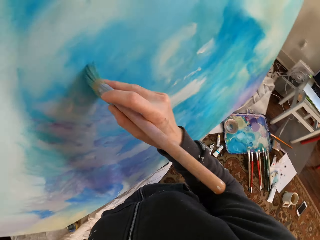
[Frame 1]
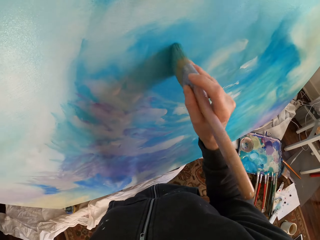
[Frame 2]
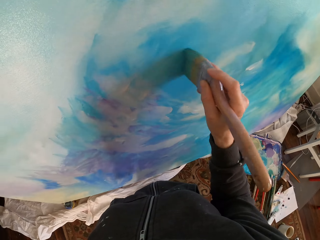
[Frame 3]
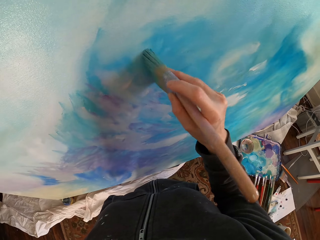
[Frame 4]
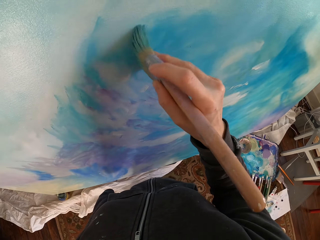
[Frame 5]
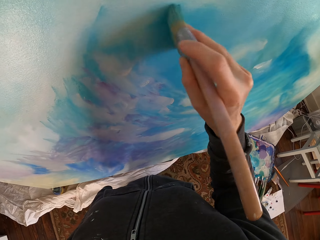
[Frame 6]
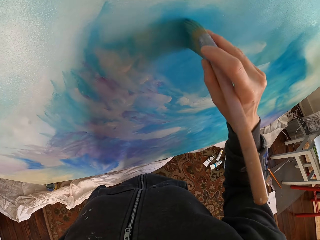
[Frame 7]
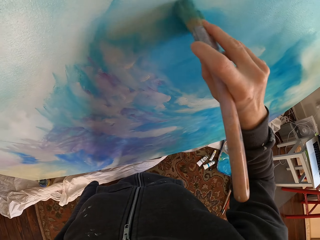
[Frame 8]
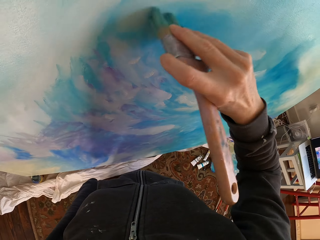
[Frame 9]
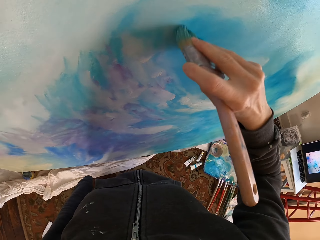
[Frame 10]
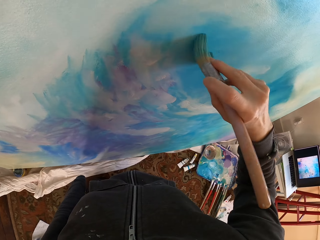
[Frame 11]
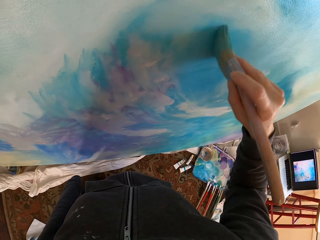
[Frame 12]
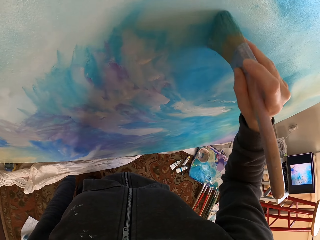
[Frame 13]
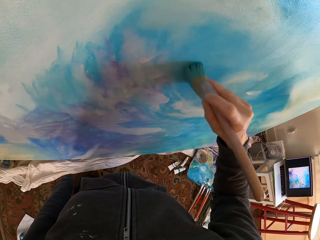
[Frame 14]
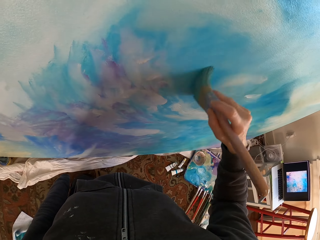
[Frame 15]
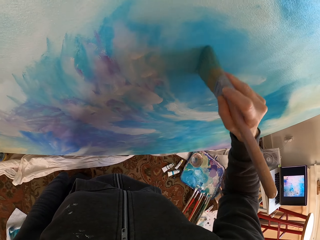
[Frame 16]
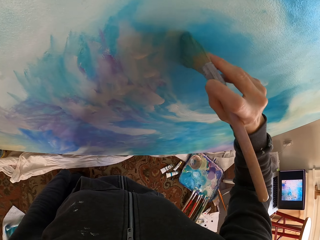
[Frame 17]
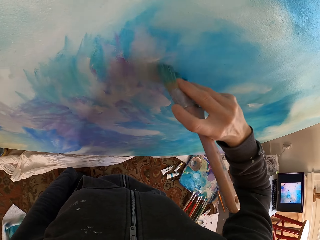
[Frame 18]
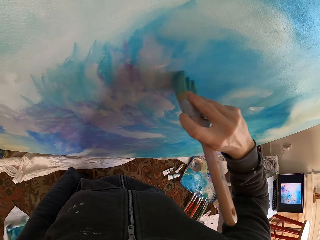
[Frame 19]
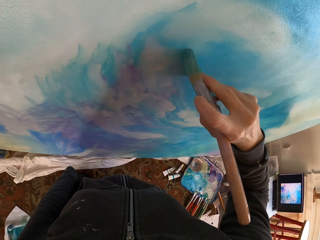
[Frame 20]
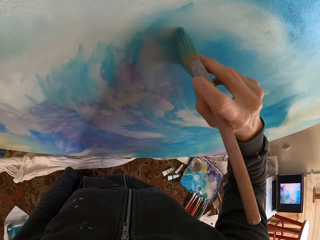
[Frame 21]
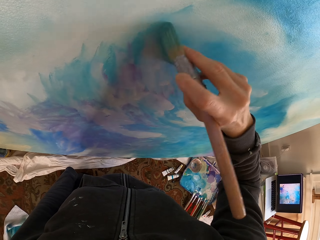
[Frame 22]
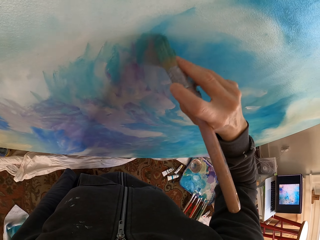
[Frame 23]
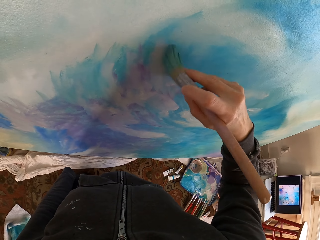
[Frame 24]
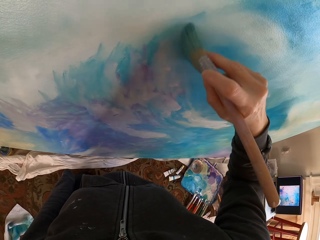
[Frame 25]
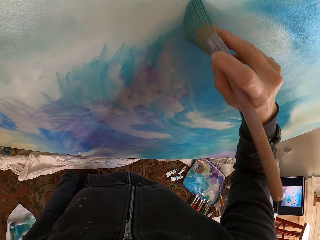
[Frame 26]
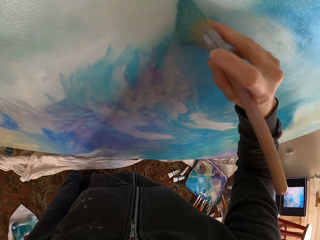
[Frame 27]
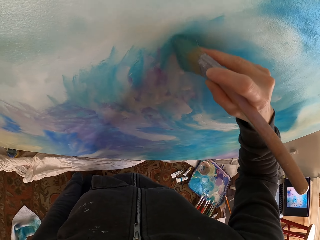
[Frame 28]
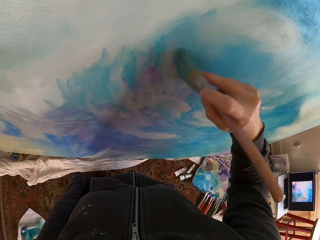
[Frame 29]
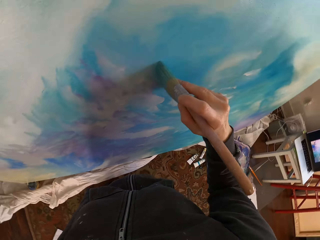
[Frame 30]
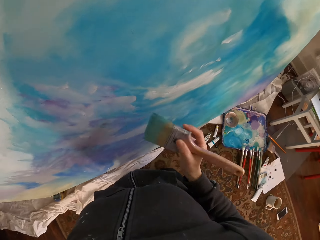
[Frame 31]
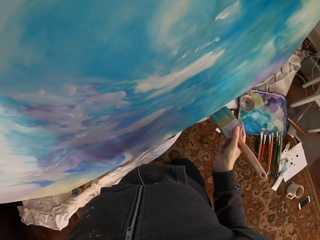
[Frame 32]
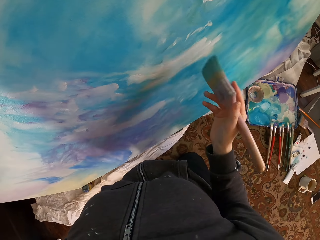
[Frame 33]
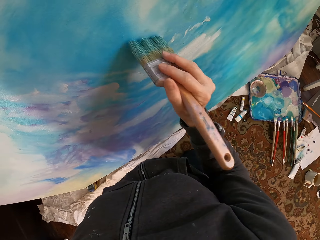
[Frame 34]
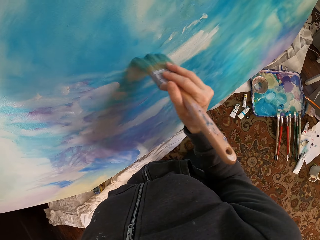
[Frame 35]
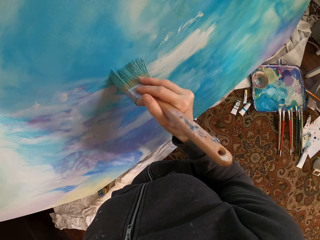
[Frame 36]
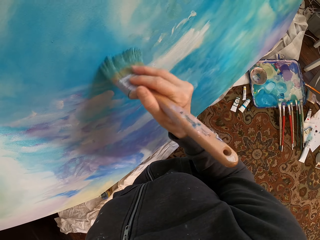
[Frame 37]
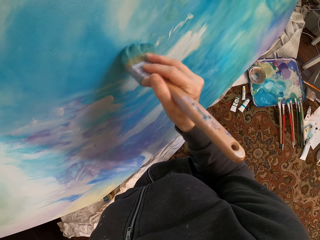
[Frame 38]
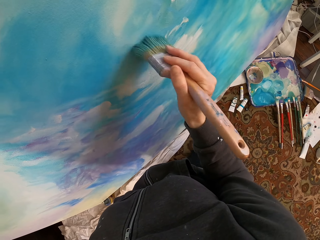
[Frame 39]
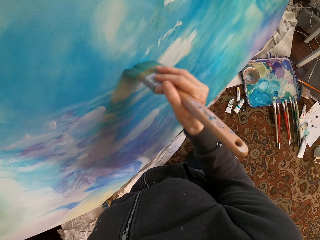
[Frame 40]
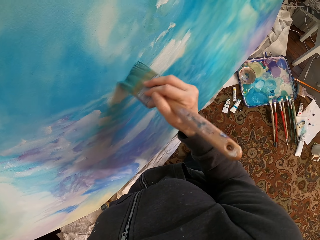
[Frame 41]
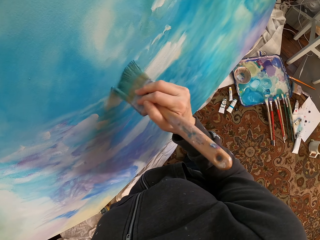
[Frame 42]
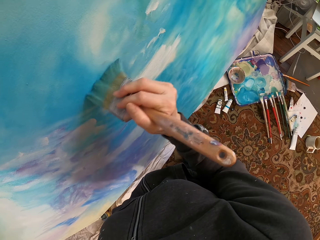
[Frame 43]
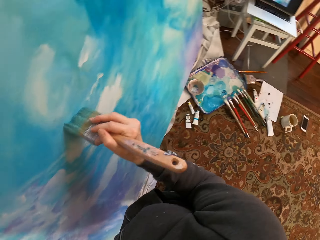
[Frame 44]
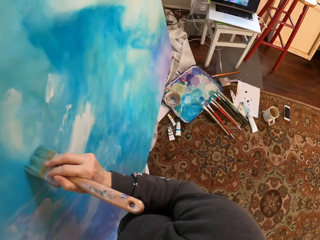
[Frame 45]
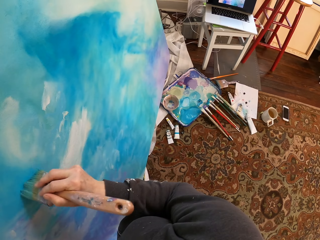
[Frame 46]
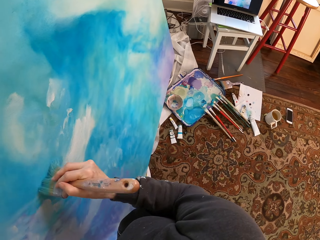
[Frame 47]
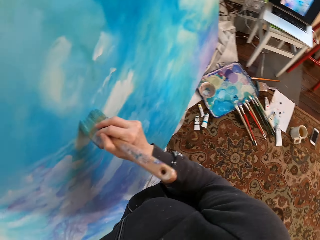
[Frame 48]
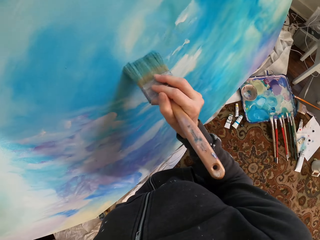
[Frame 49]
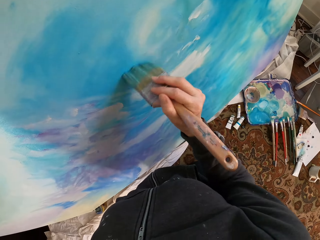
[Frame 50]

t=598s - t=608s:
The camera wearer lowers the hand. They blend the paint with the paint brush.

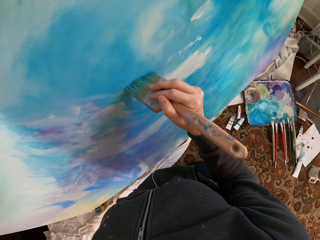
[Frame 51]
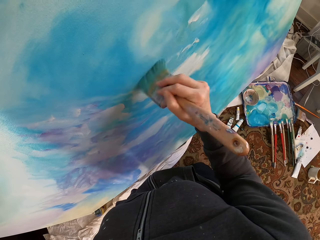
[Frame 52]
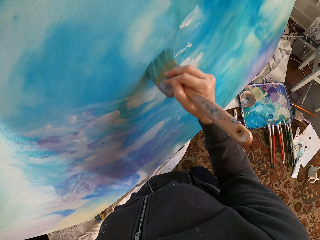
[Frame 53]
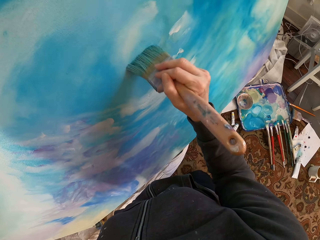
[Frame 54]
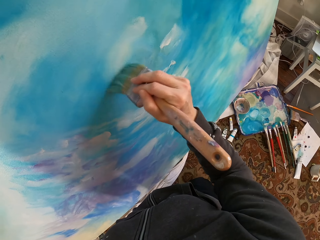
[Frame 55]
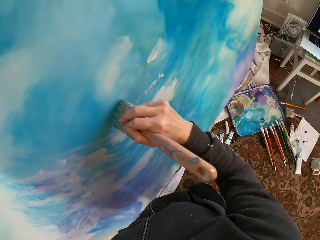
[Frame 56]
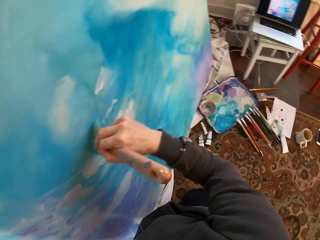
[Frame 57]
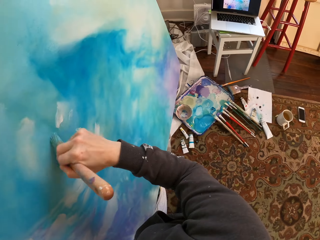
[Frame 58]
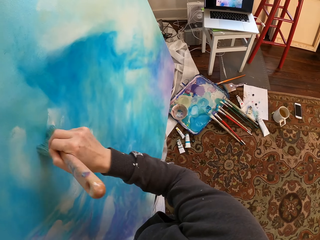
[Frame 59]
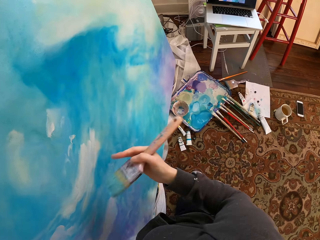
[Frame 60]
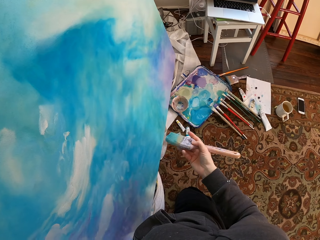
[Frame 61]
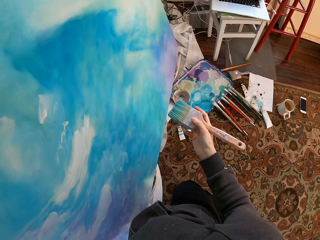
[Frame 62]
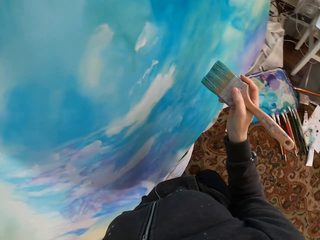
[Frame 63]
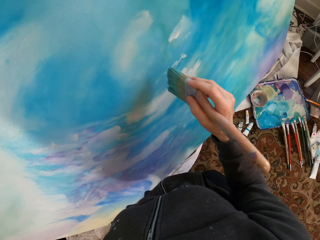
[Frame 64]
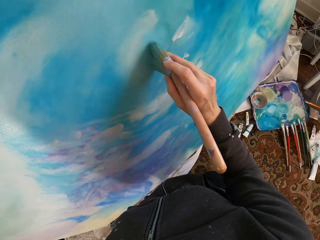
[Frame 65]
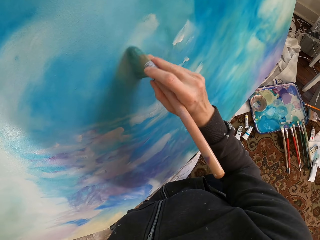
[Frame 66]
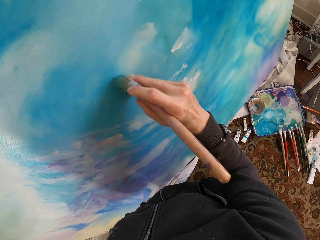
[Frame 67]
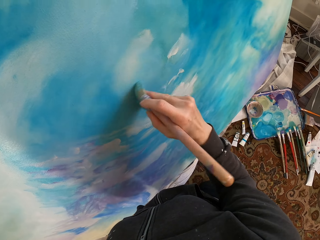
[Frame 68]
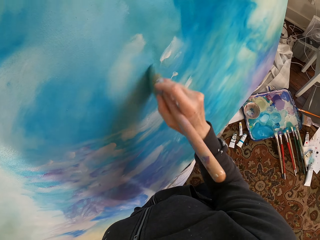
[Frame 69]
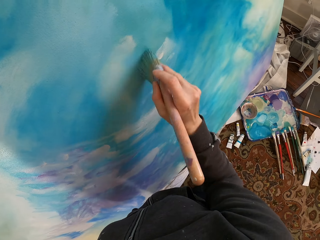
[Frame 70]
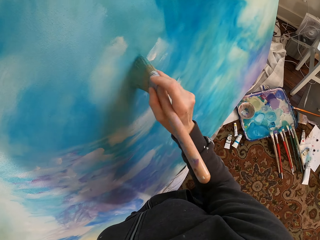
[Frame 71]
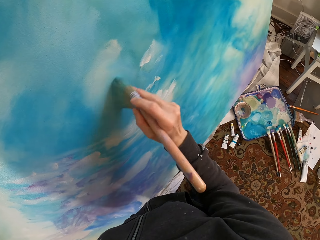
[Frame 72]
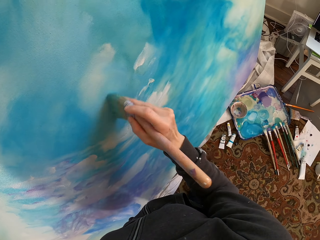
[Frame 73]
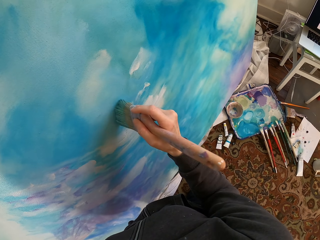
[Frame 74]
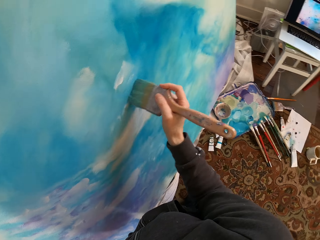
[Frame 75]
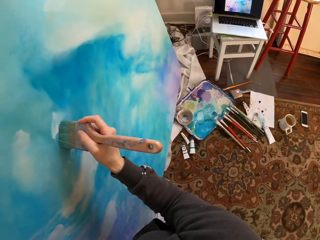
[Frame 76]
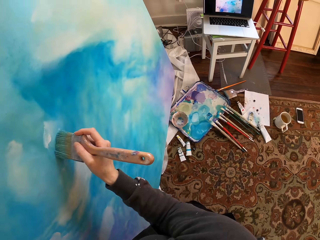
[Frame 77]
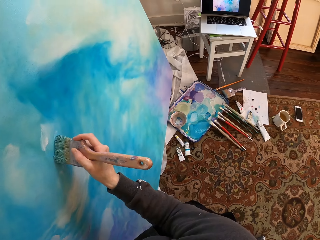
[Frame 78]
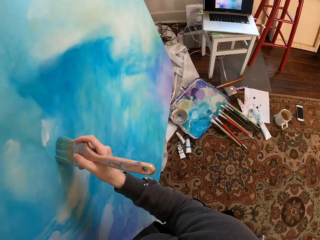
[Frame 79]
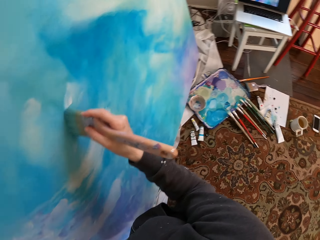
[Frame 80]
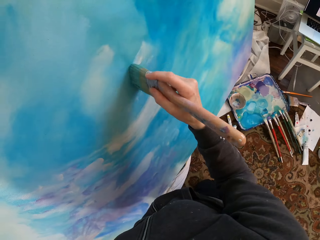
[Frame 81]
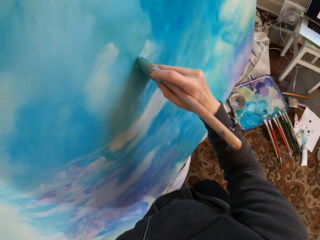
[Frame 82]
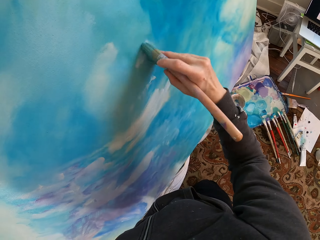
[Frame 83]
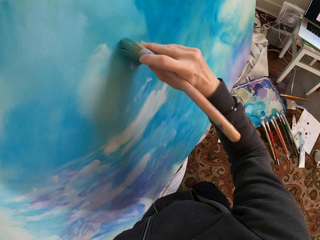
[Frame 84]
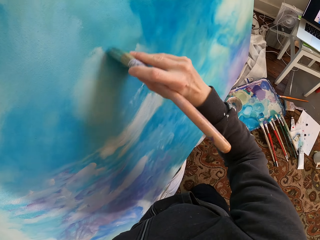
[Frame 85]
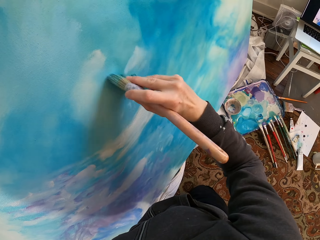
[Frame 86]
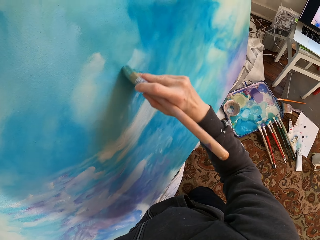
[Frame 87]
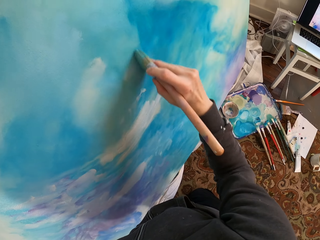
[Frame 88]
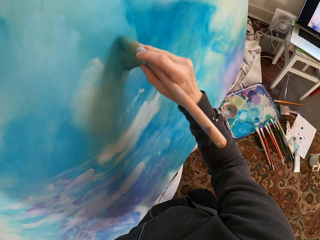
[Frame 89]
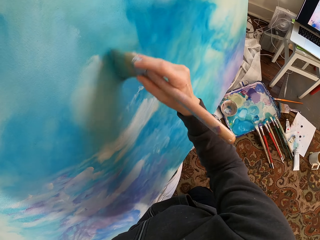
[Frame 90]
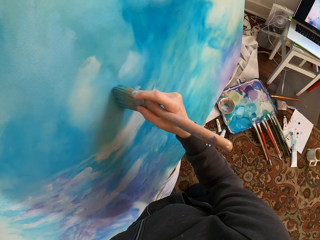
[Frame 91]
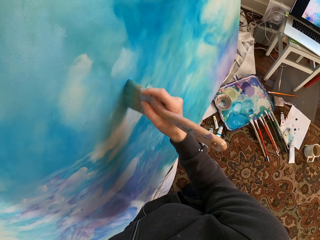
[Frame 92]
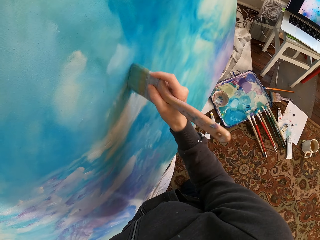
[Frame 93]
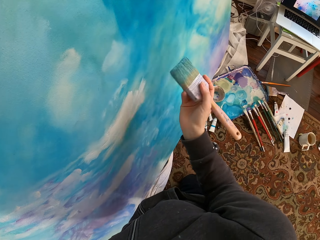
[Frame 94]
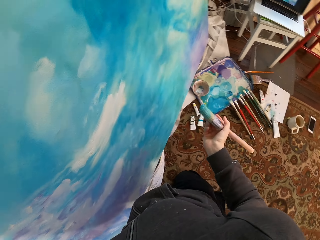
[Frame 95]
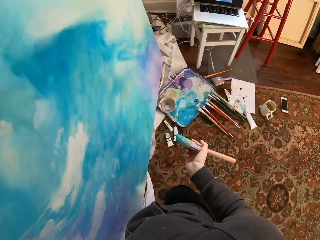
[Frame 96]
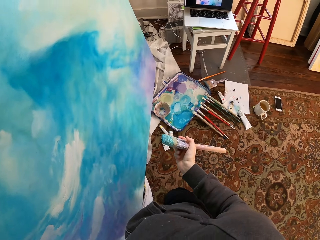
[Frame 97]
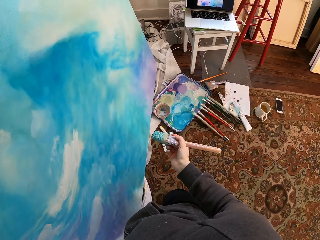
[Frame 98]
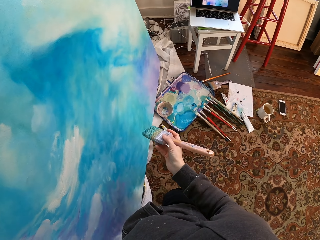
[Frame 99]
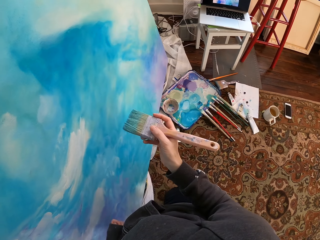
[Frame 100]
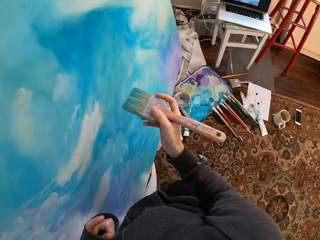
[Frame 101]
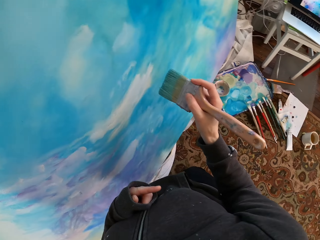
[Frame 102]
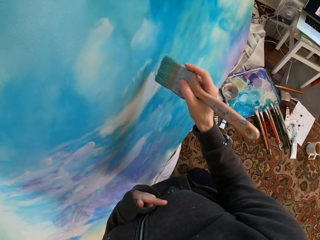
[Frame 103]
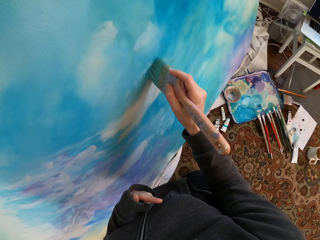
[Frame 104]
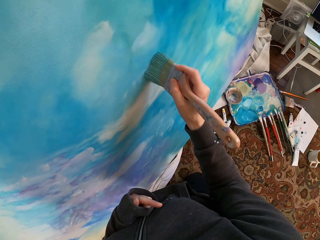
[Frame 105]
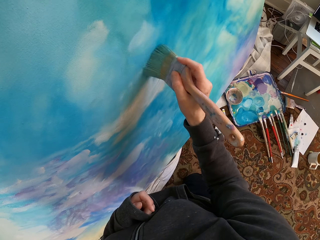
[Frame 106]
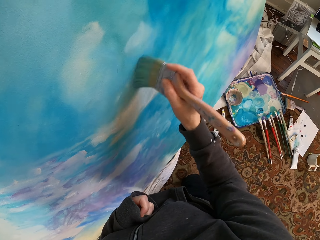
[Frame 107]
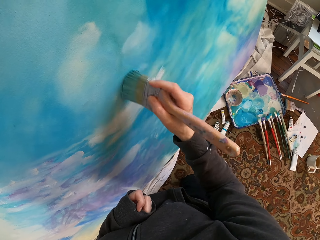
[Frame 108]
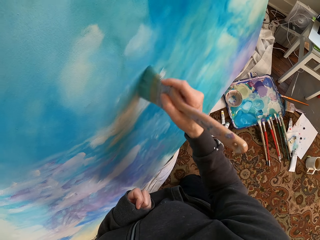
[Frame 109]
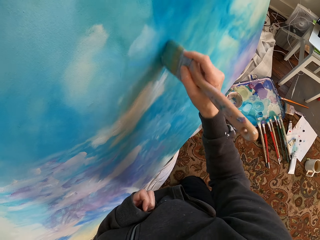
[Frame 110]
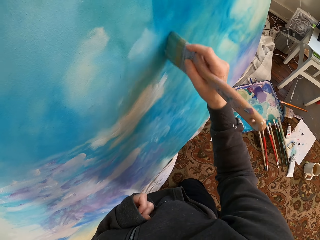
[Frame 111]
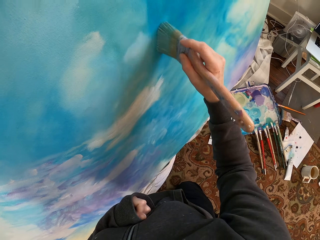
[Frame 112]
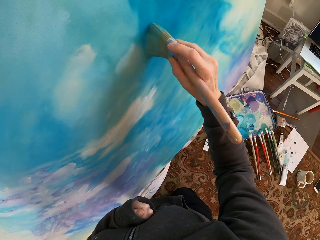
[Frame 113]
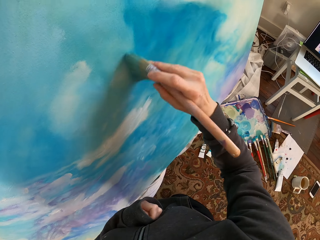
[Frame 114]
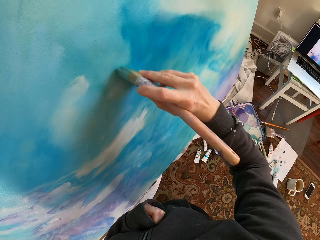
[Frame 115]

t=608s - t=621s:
The camera wearer lowers the hand. They blend the paint with the paint brush. They lower the hand. They blend the paint with the paint brush.
